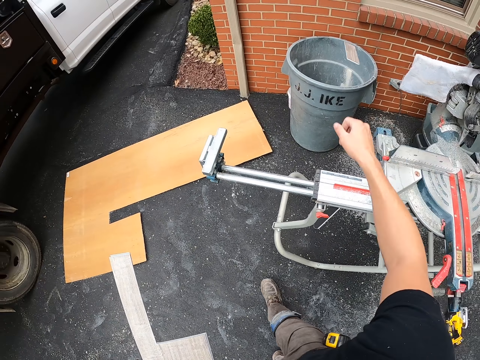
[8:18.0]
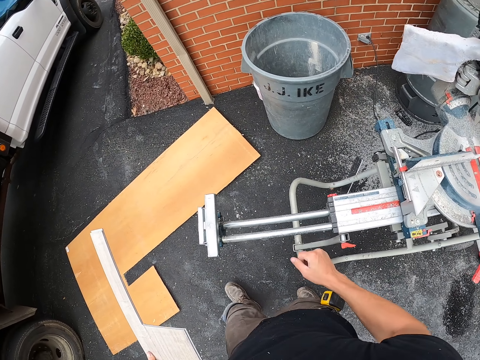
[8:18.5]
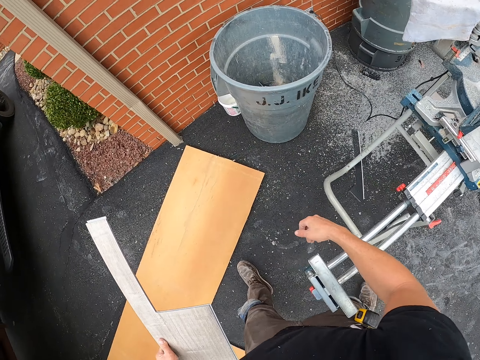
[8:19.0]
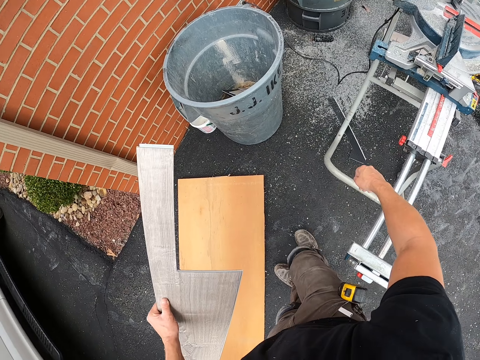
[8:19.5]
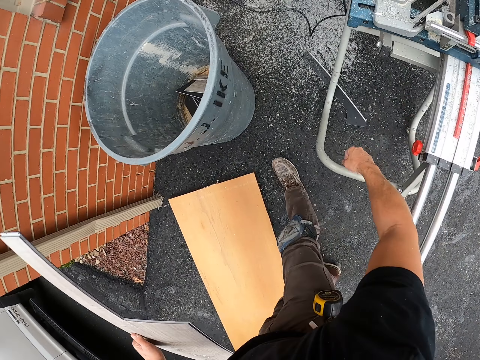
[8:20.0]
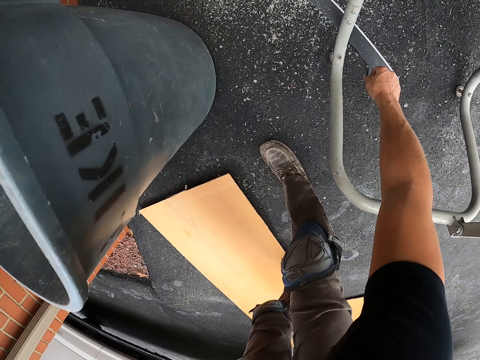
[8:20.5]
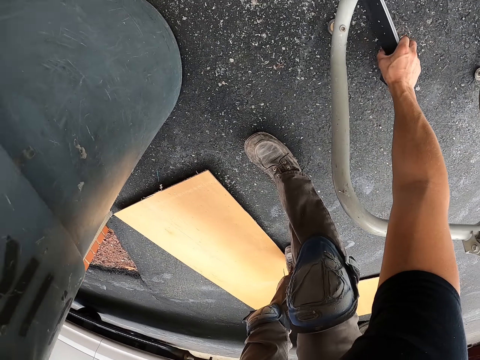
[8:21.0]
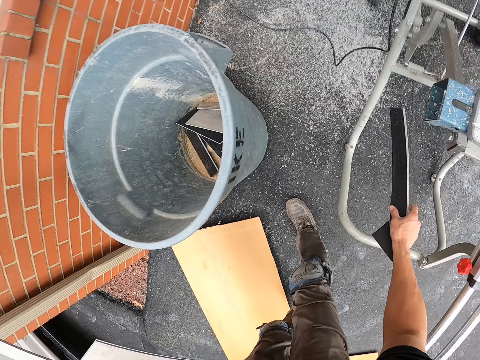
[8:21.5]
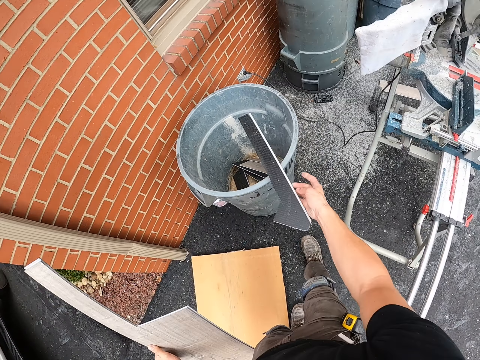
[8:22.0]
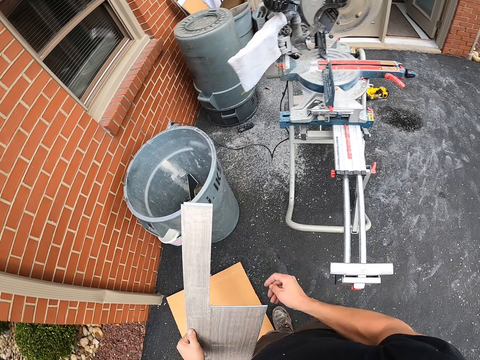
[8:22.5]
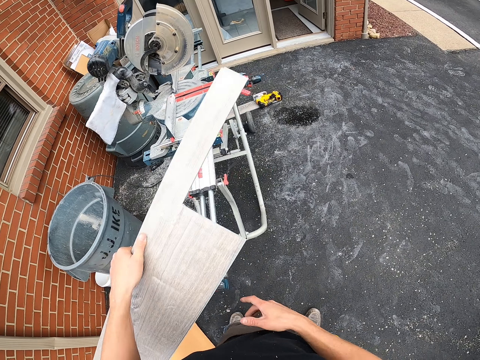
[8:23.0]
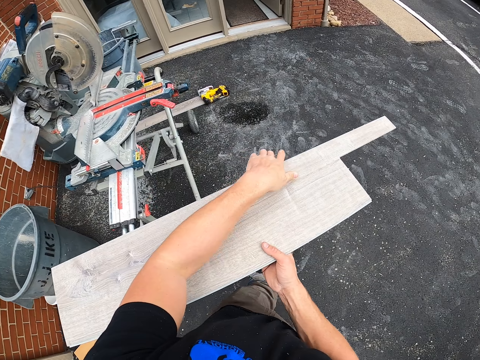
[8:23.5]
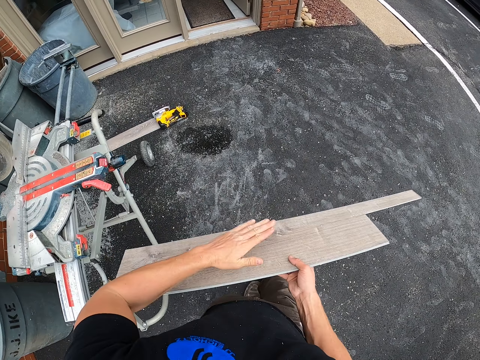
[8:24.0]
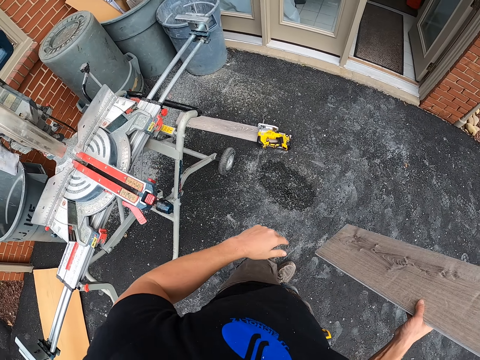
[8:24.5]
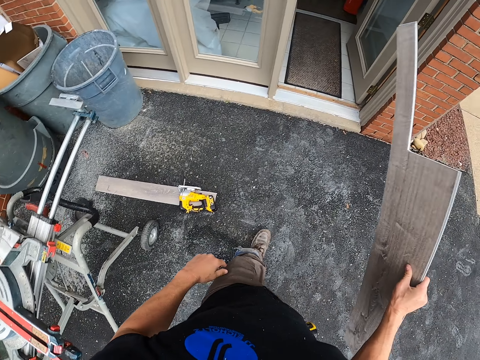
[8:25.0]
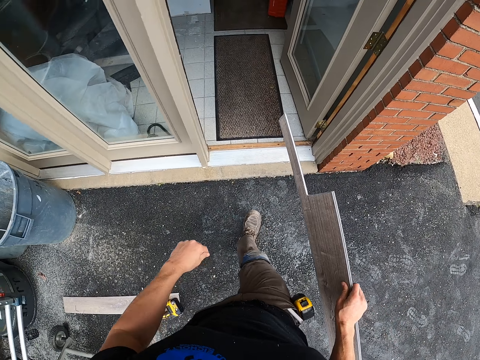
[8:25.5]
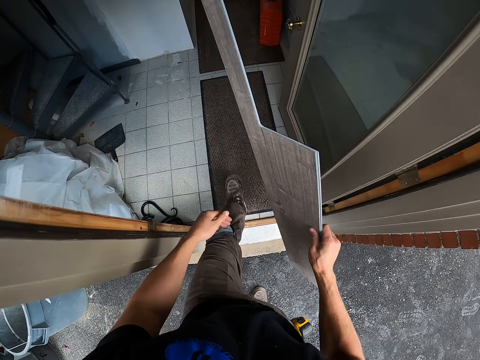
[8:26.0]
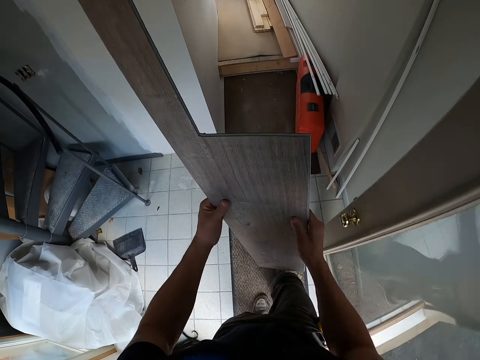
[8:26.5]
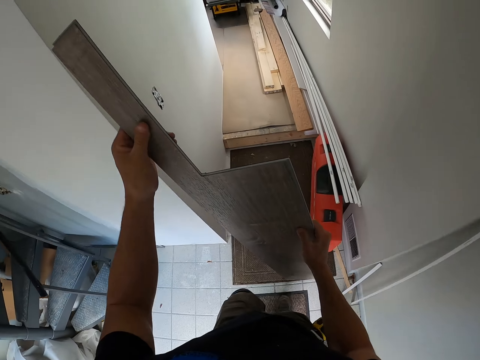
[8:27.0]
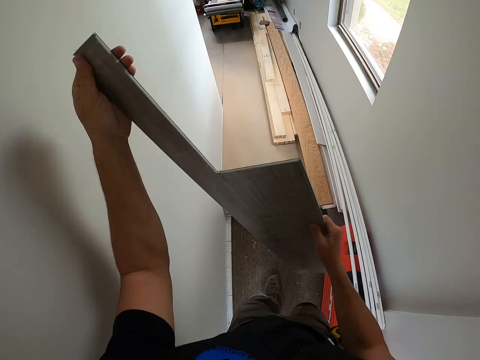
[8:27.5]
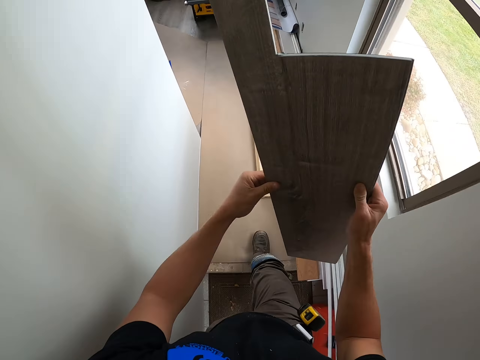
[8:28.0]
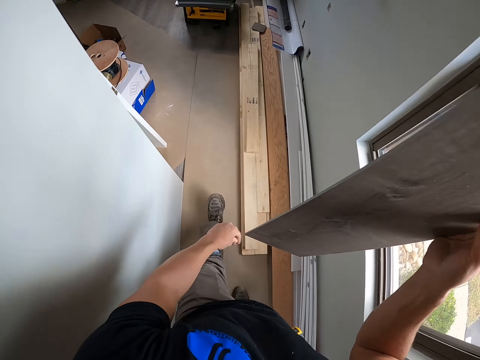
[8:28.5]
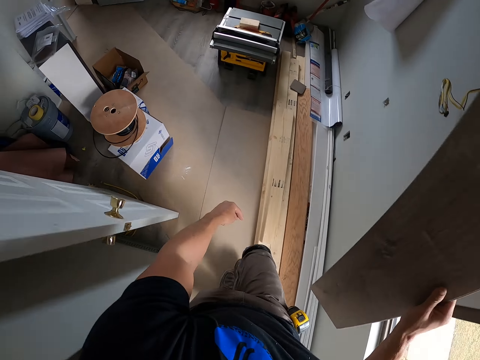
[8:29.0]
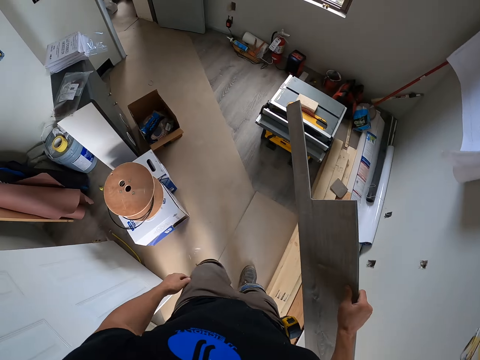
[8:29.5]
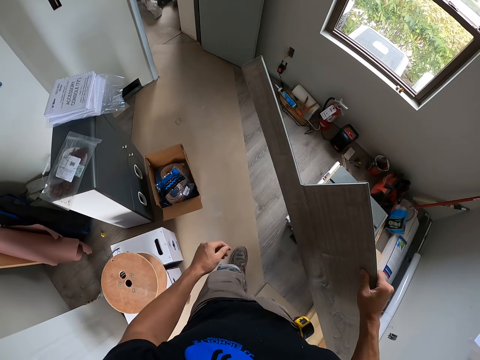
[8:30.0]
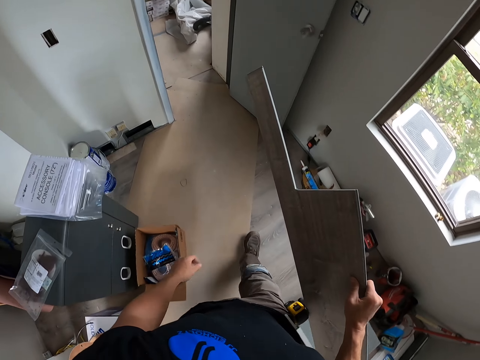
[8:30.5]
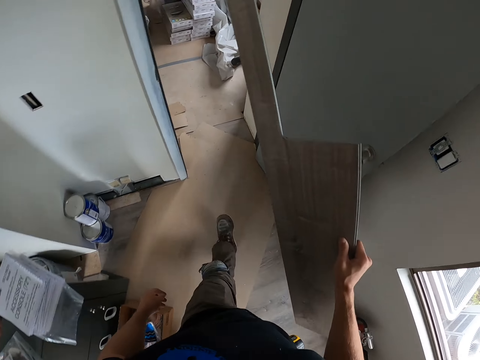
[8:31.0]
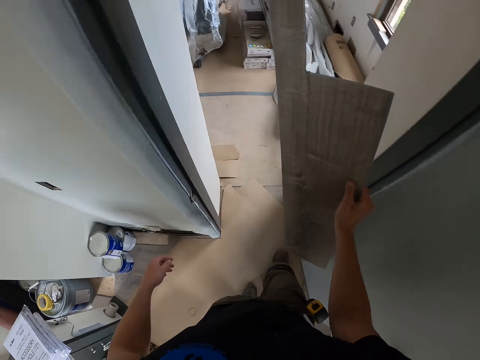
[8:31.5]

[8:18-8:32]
The camera wearer throws the wooden tile piece in the trash bin. They pick another wooden tile piece from the ground. They walk around the wood cutting machine. They throw the wooden tile piece in the trash bin. They walk to the house with the wooden tile.

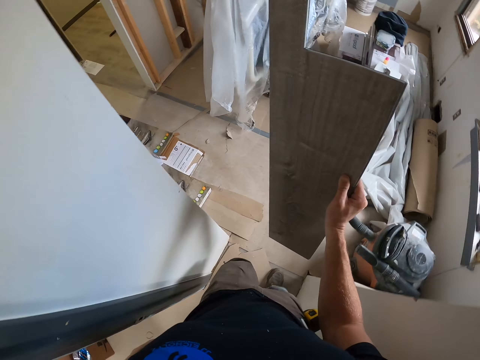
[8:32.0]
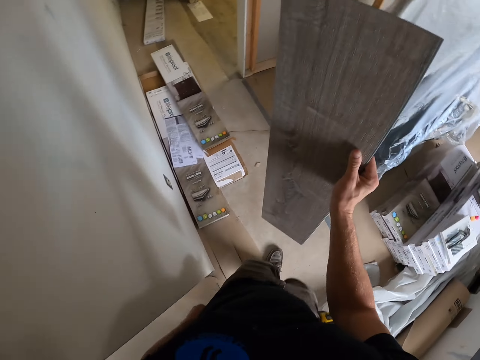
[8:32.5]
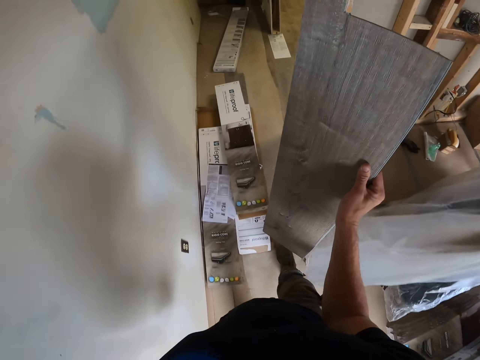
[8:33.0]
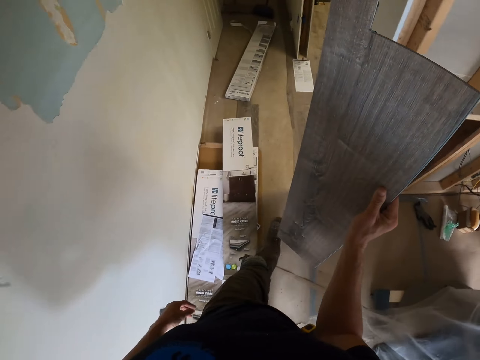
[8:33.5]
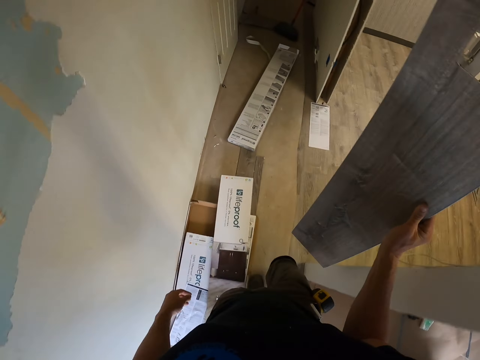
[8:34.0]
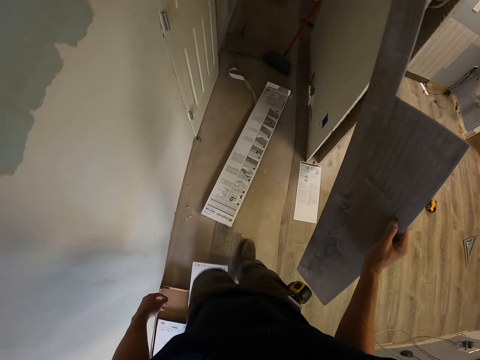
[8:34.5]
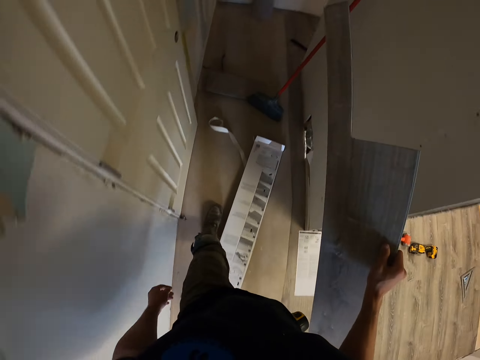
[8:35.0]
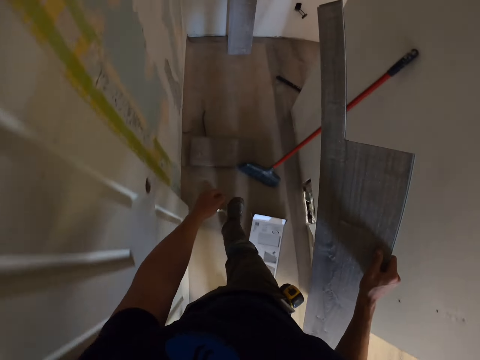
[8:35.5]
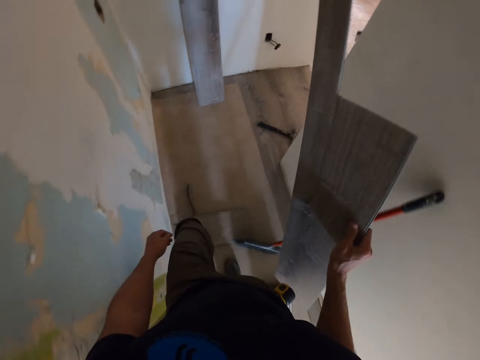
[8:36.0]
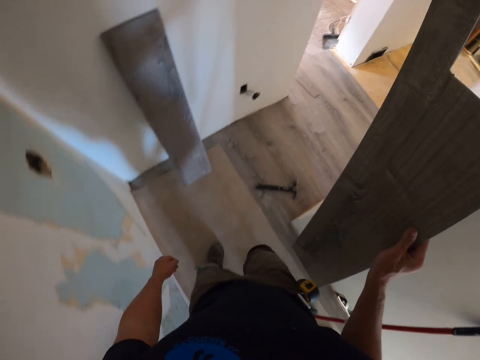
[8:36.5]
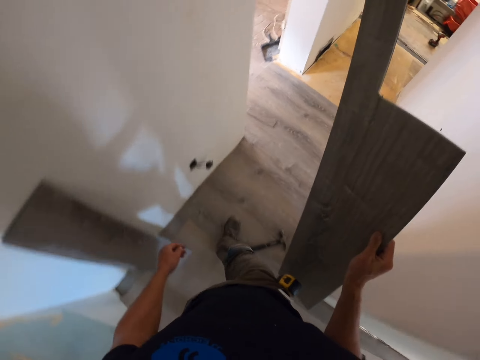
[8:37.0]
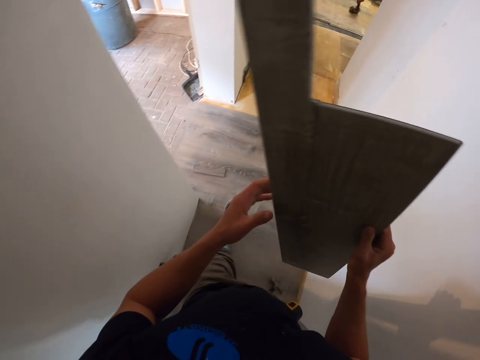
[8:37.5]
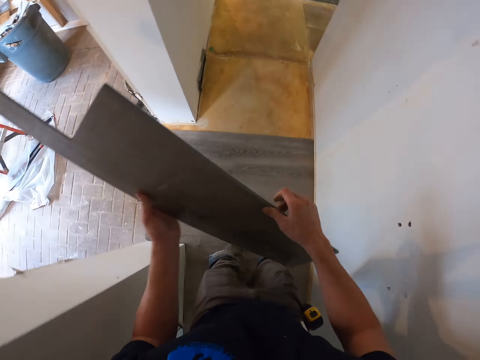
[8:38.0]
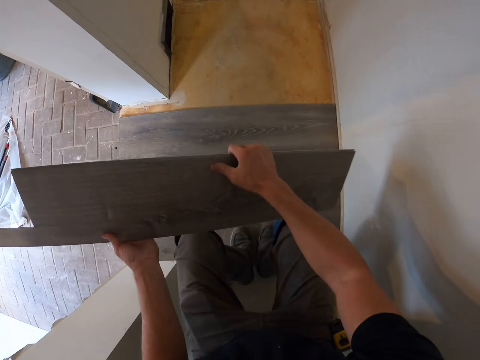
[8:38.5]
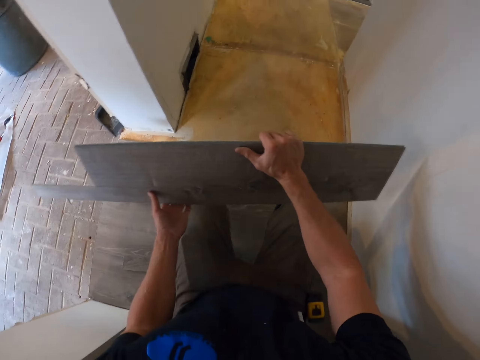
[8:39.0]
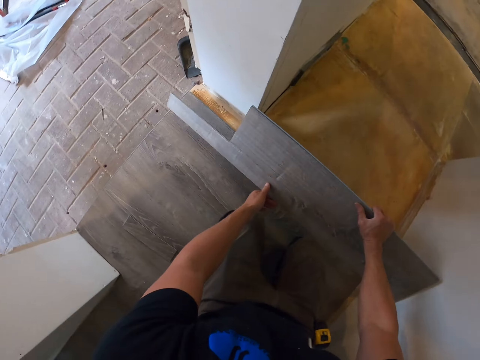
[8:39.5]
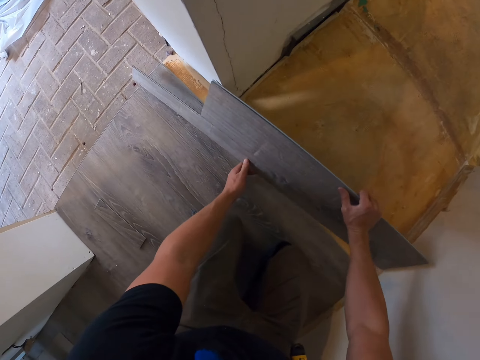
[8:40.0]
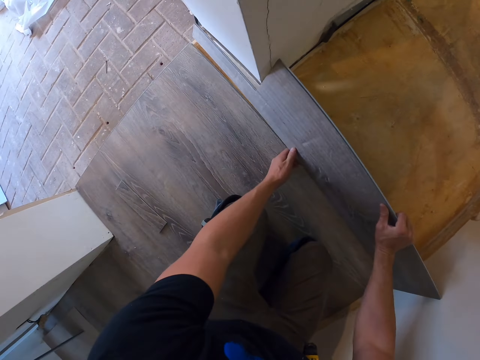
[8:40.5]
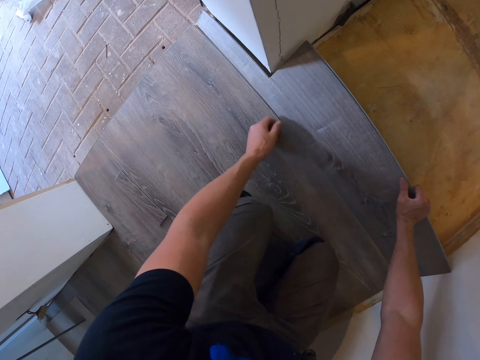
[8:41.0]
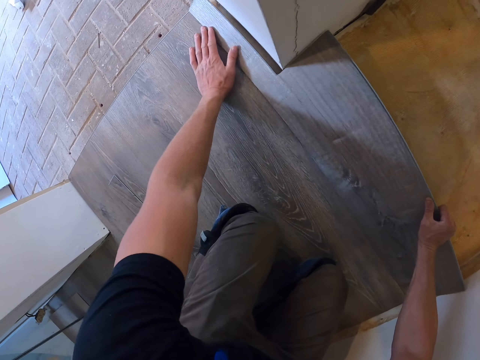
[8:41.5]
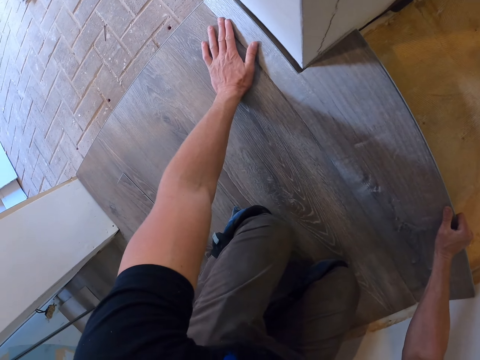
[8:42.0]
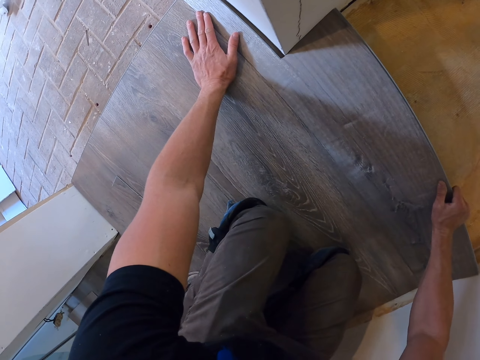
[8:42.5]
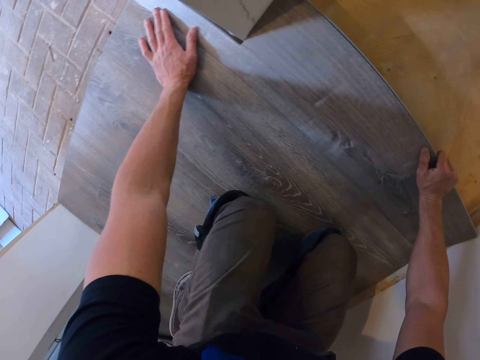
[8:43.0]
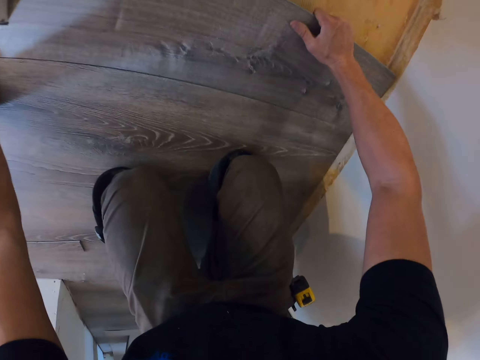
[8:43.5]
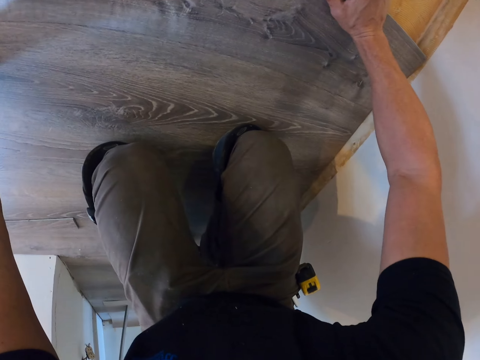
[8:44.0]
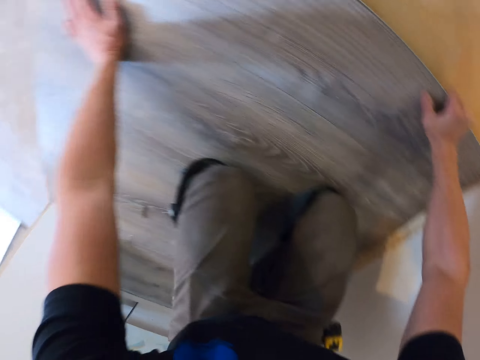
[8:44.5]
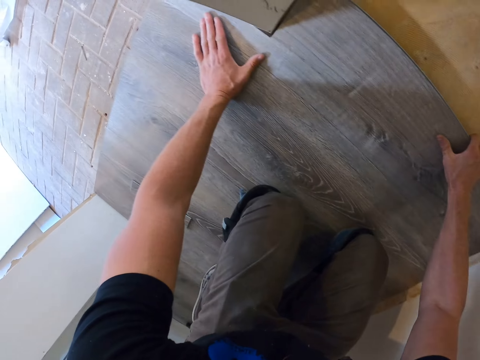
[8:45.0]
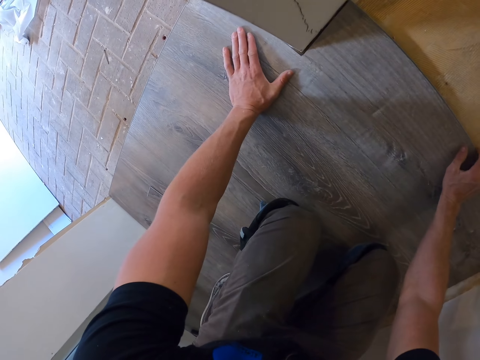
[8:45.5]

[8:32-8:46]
The camera wearer kneels on the floor. They fix the wooden tile on the floor. They put the piece of wood on the floor.
